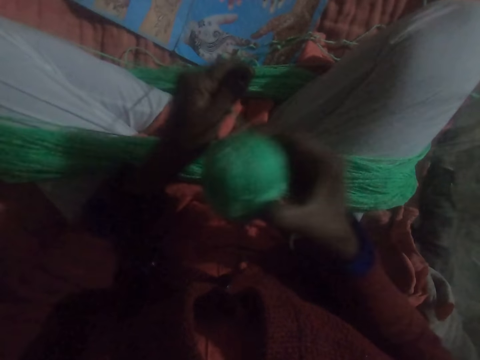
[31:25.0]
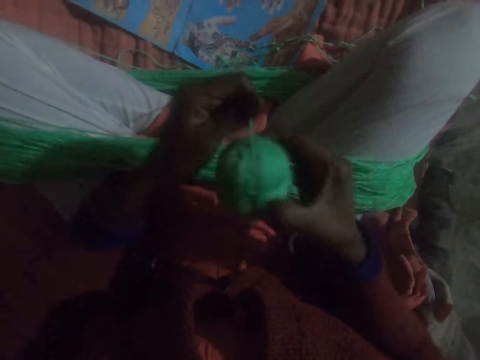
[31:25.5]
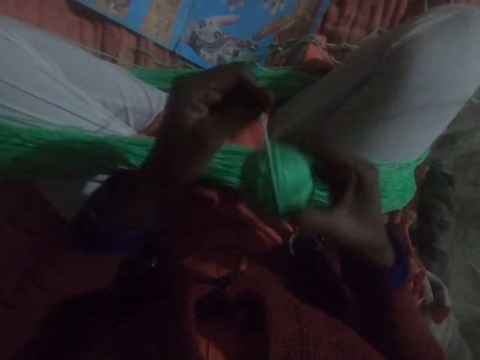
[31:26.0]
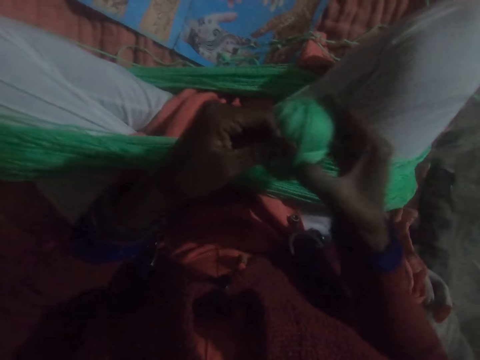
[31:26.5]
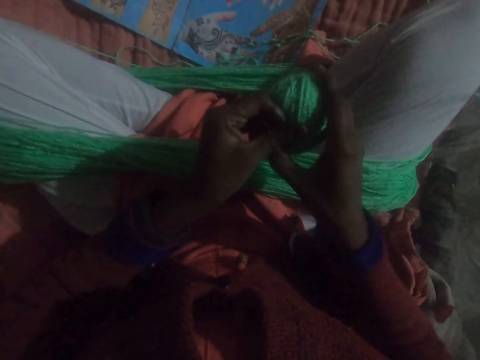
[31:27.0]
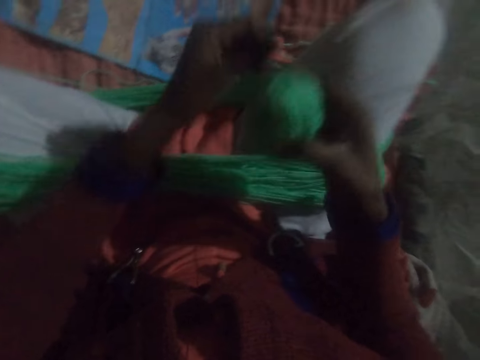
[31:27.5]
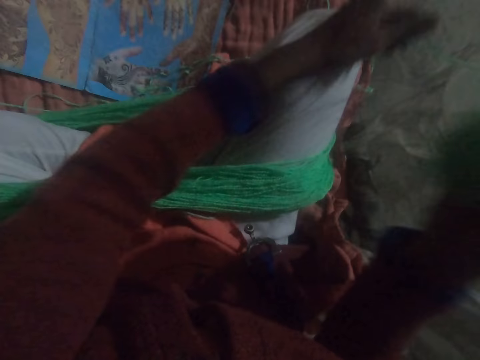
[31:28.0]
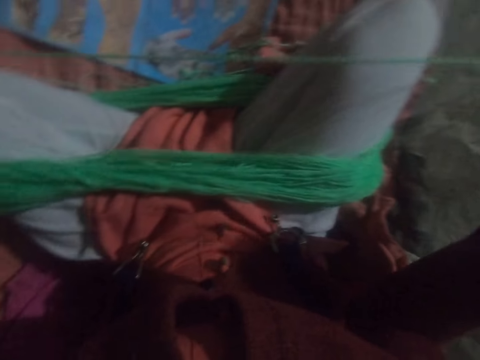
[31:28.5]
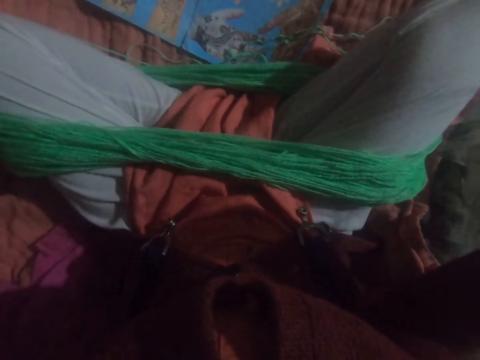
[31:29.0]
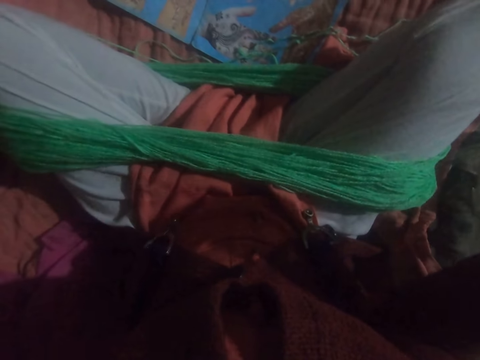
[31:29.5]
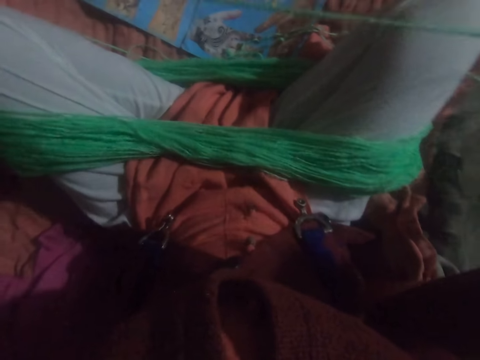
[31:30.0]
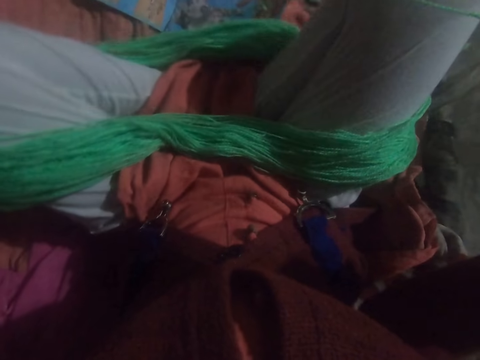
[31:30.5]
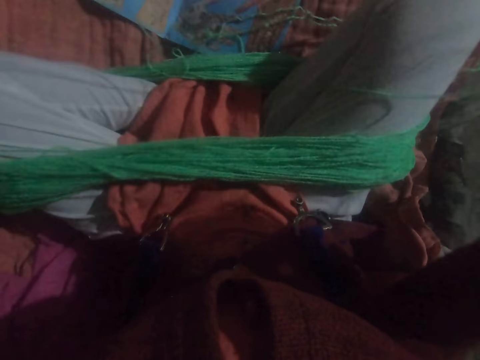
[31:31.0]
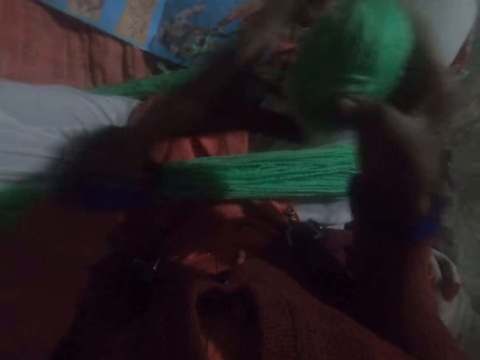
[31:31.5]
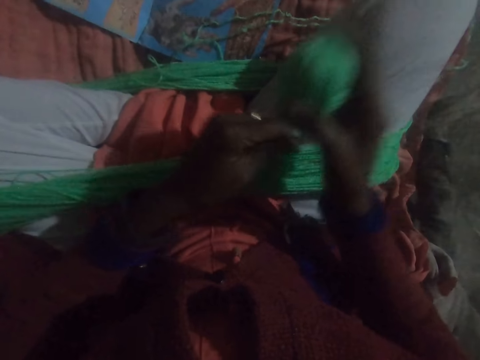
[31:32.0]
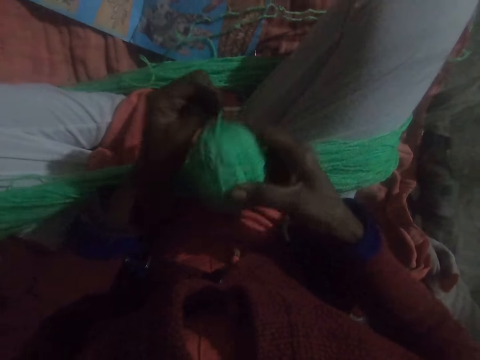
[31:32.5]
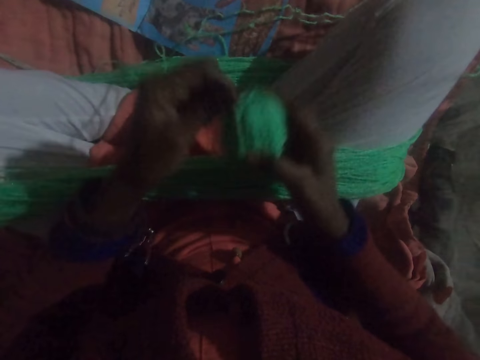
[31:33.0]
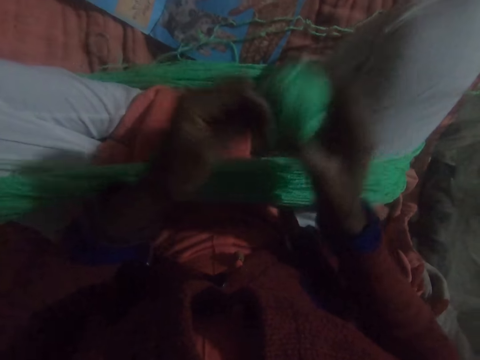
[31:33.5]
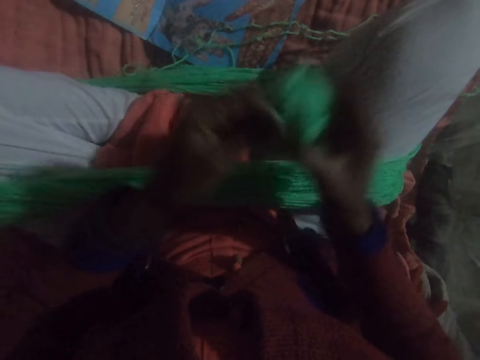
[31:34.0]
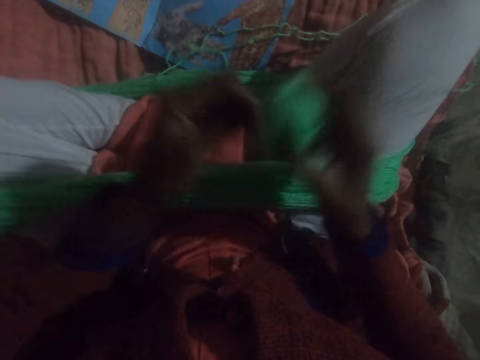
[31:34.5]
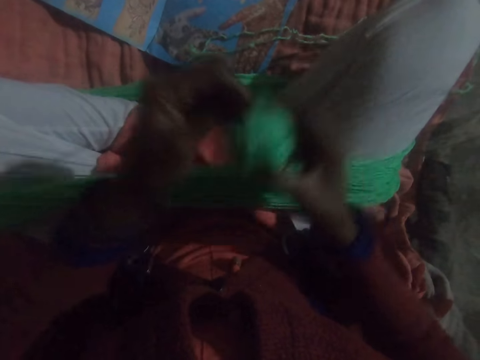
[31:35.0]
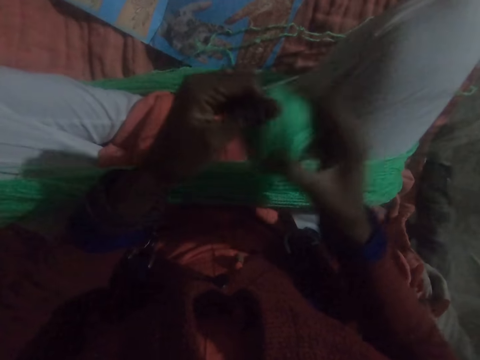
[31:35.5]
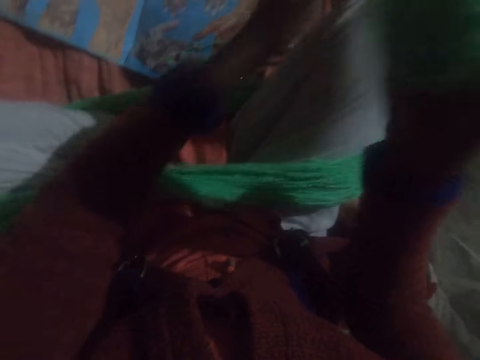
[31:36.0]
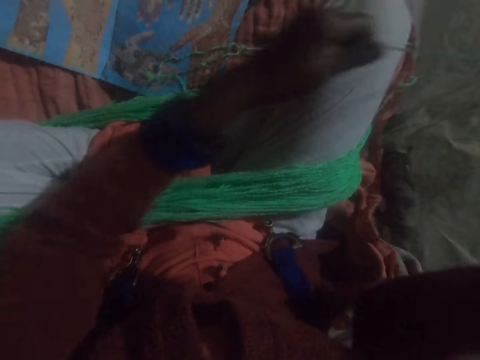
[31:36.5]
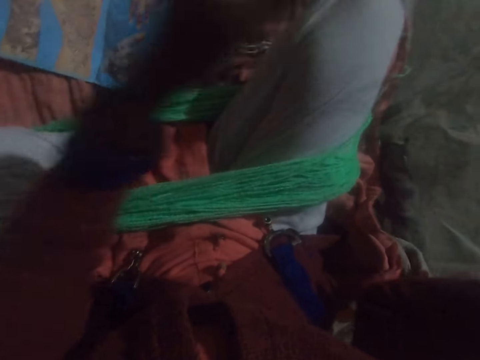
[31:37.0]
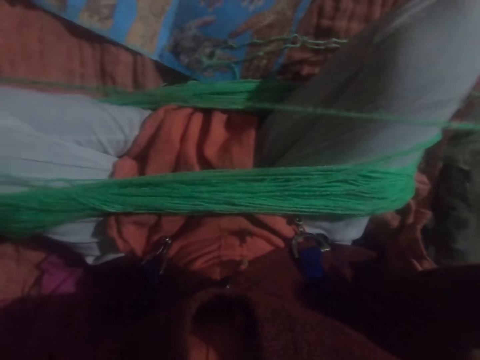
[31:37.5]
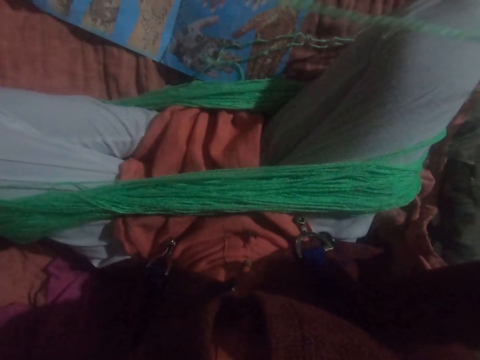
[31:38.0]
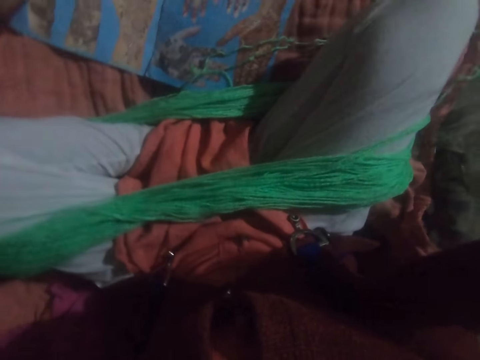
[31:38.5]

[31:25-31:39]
The camera wearer adjusts the thread. They run round the thread to a ball of yarn. They adjust the thread.

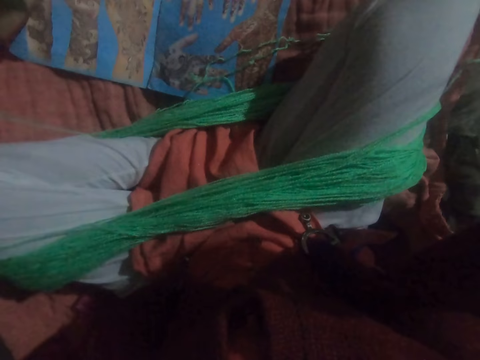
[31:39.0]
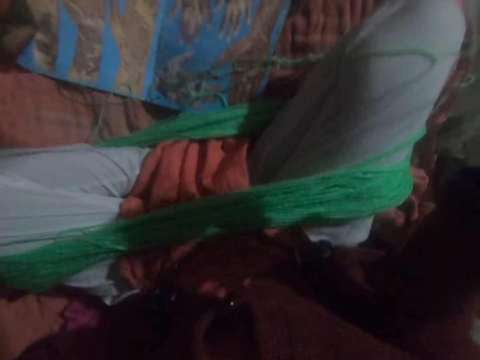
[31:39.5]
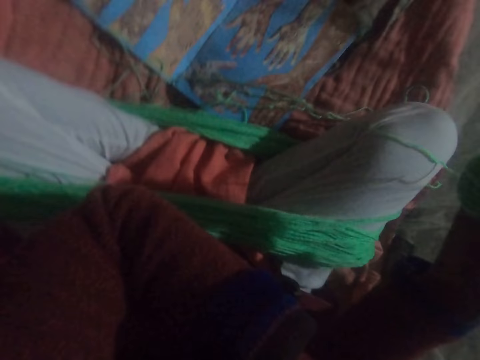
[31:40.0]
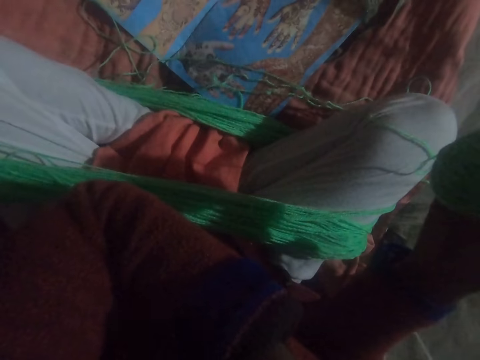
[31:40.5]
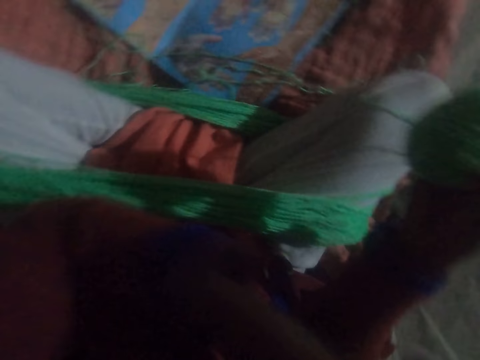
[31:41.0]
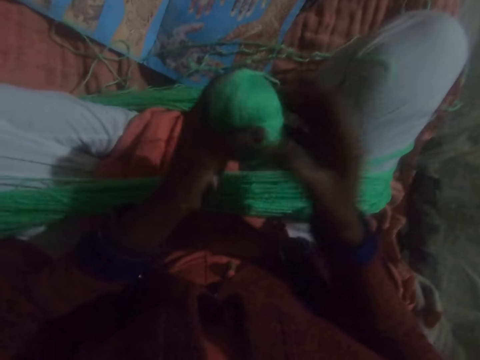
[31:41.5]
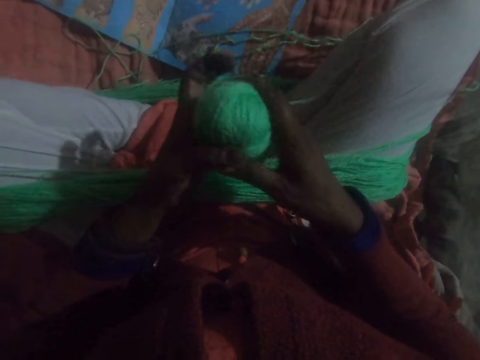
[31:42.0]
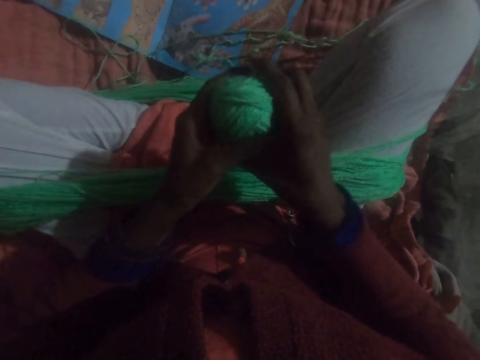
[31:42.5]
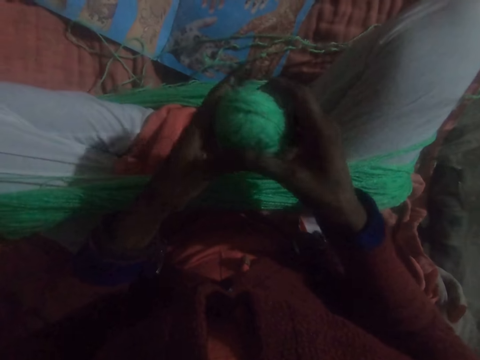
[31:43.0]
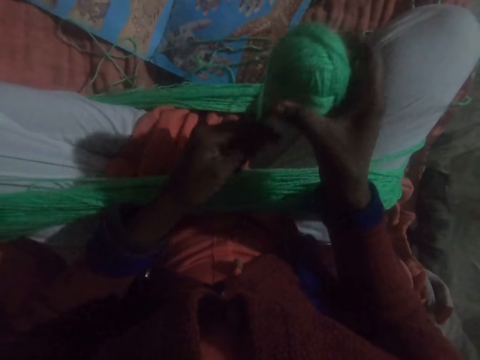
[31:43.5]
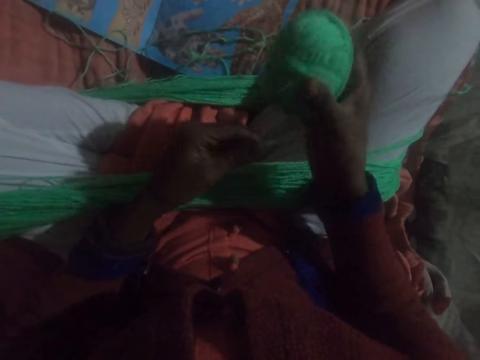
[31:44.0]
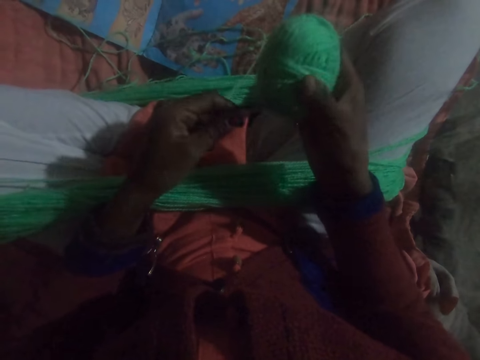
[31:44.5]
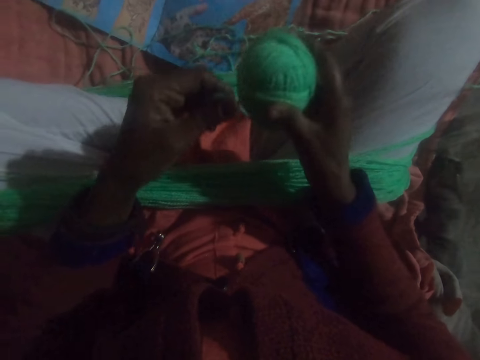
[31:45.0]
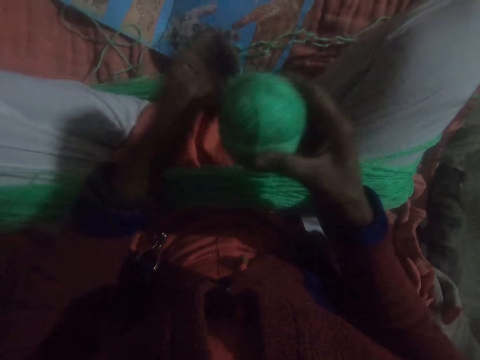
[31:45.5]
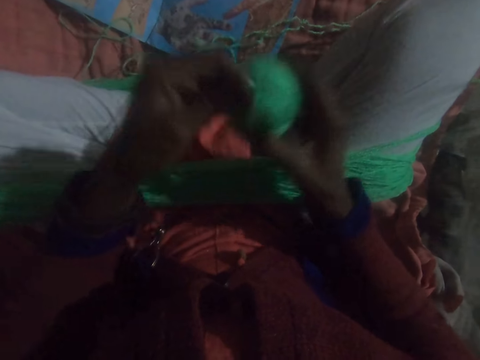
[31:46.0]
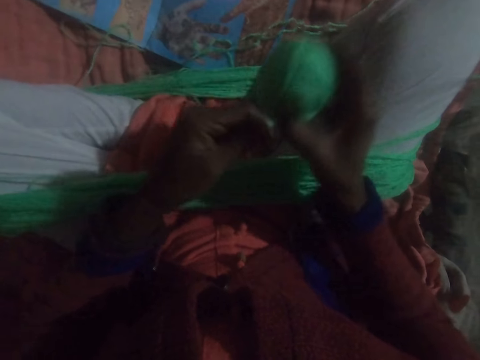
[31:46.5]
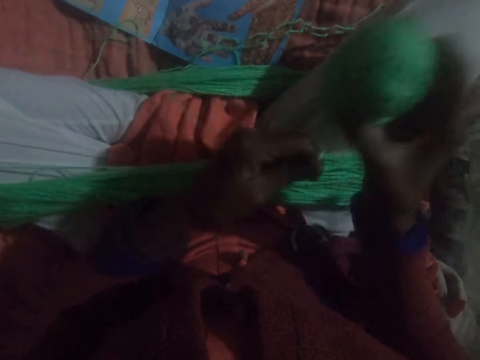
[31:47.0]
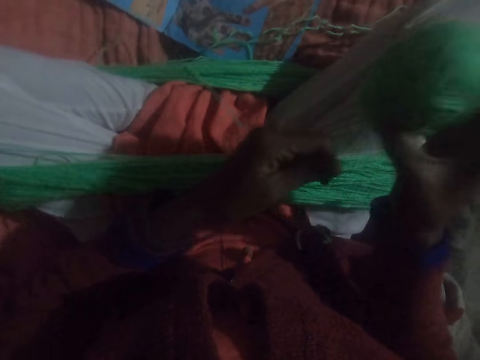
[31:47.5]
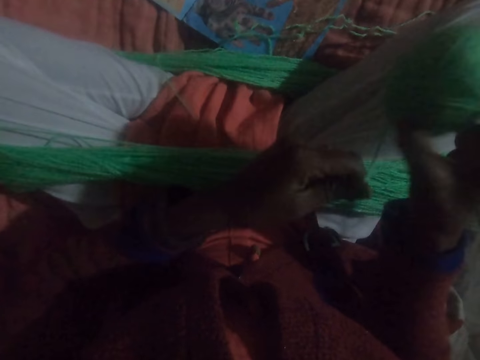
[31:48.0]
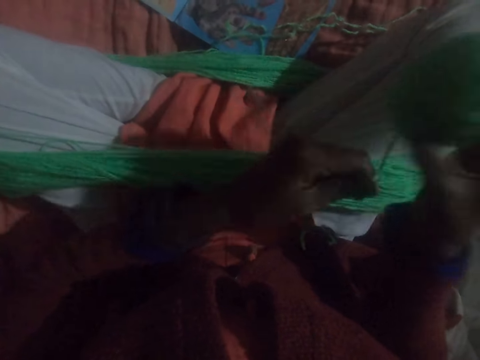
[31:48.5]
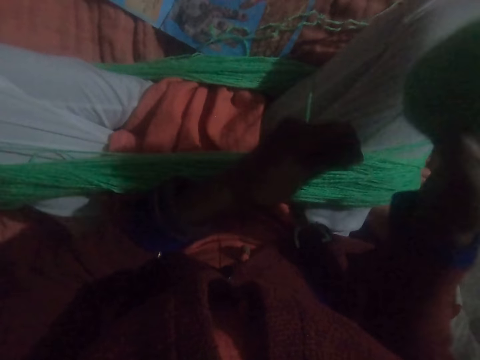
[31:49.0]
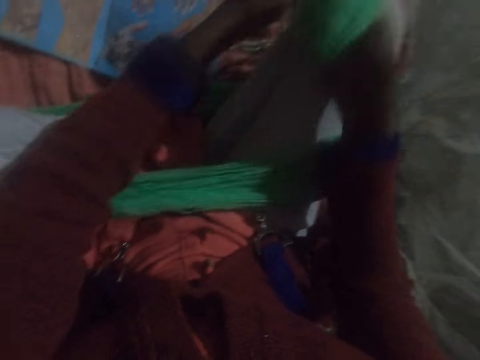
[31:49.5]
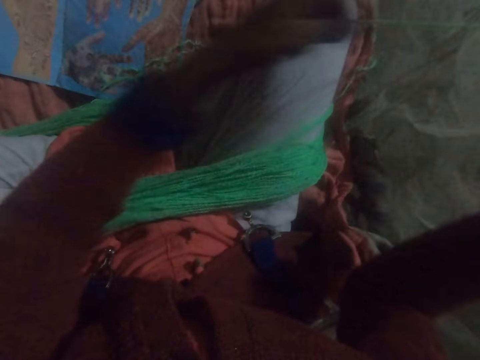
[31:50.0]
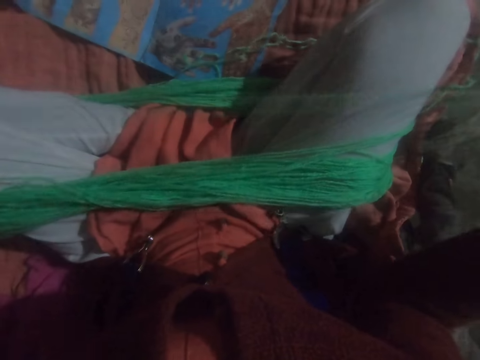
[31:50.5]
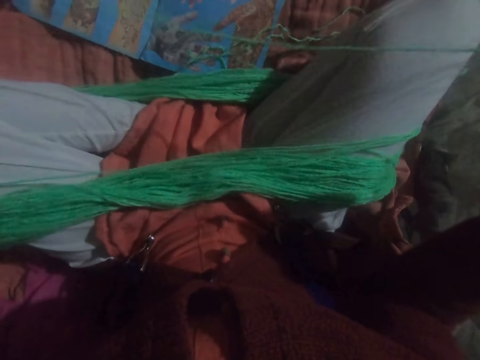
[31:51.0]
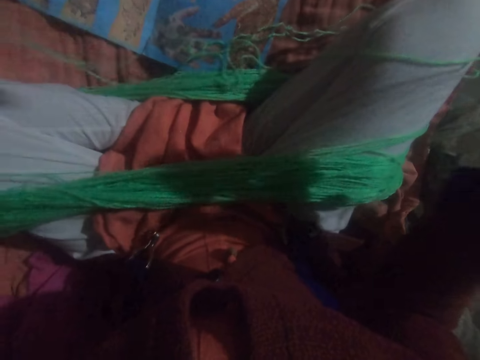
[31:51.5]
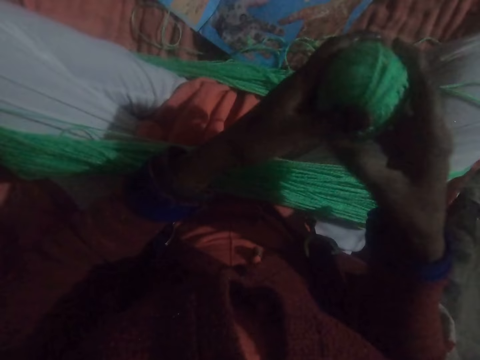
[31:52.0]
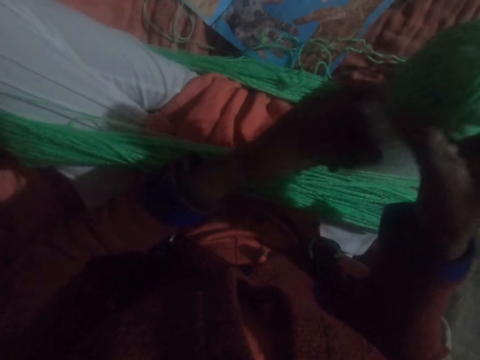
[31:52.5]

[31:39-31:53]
The camera wearer touches his face with his left hand. He adjusts the ball of yarn. He winds the yarn from his legs into the ball. He adjusts the thread.
